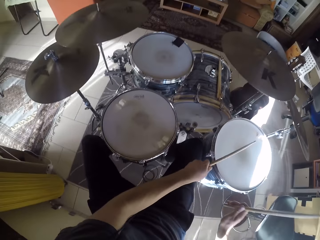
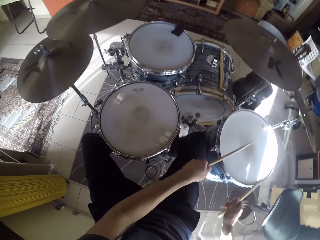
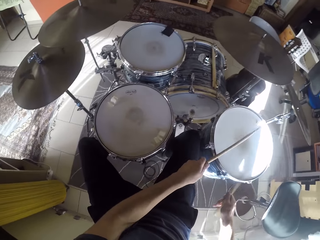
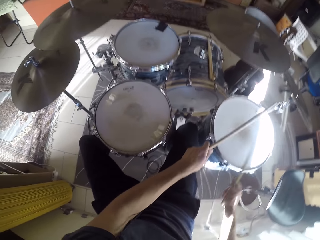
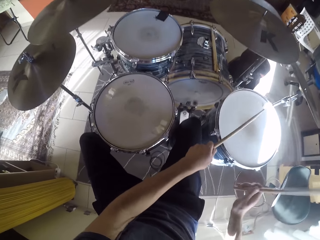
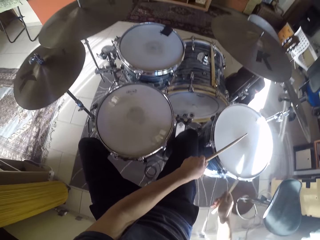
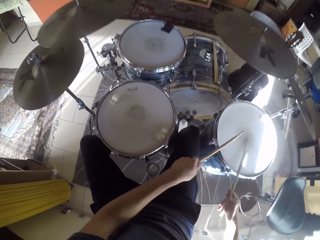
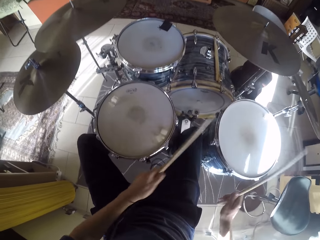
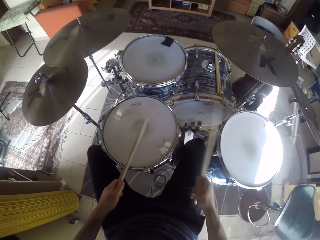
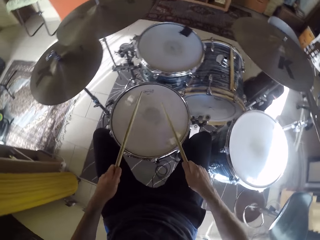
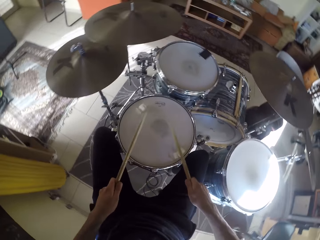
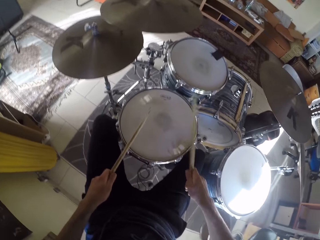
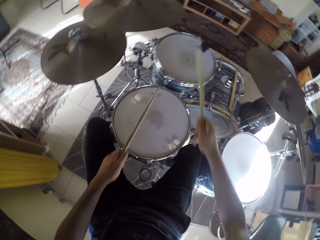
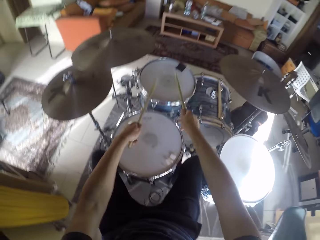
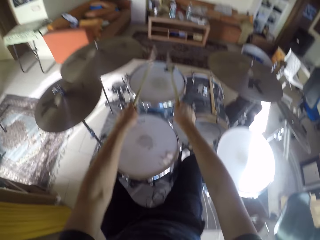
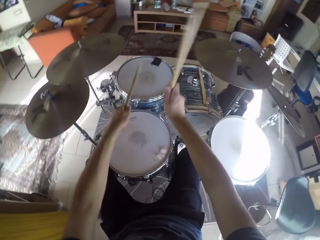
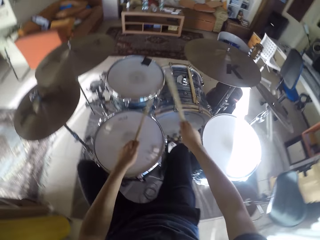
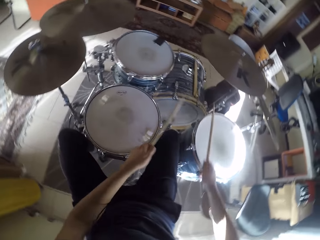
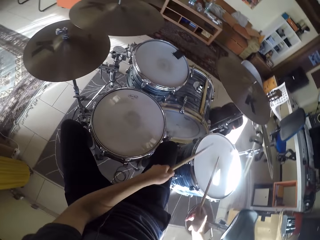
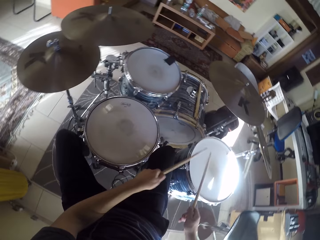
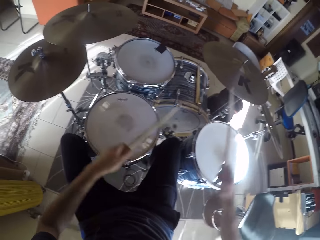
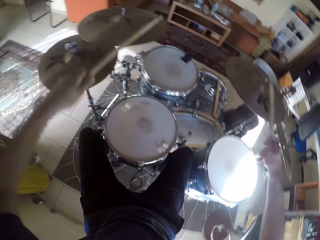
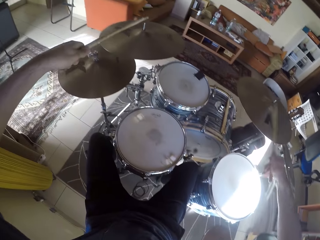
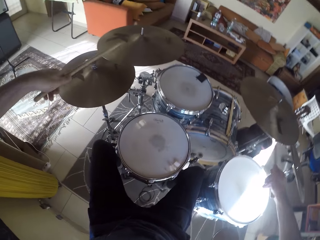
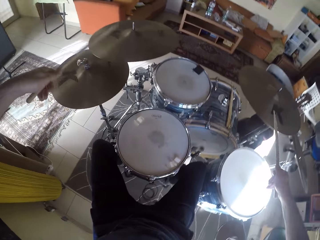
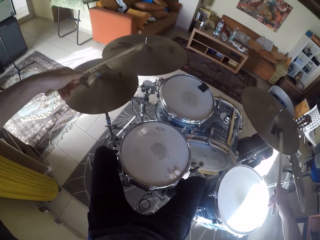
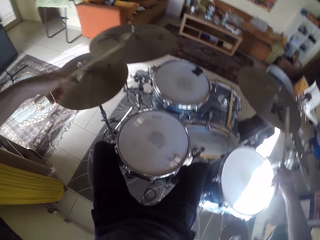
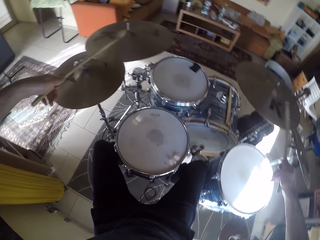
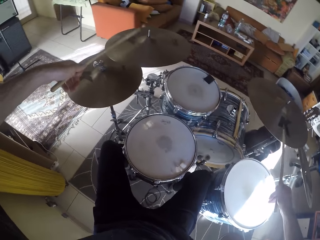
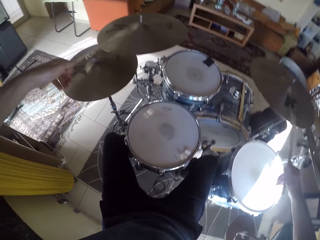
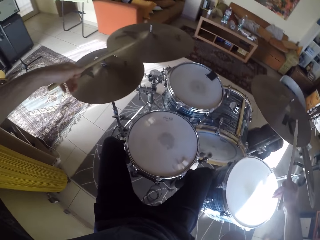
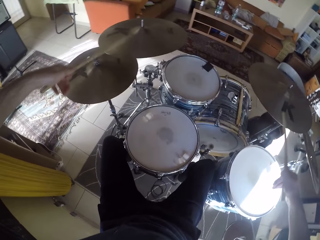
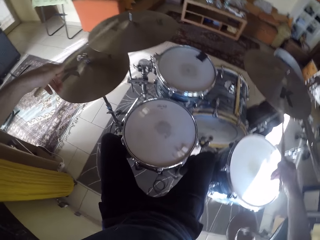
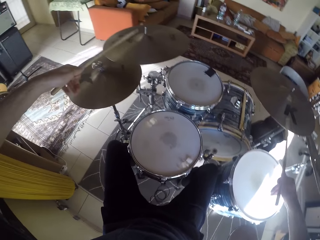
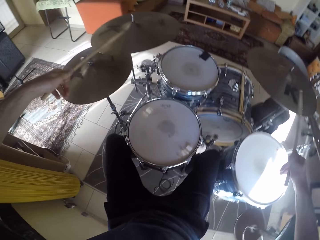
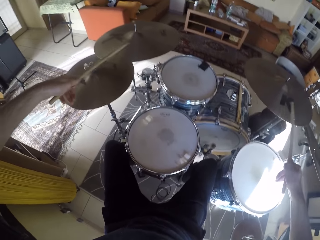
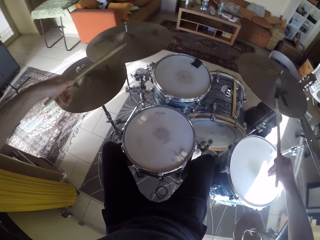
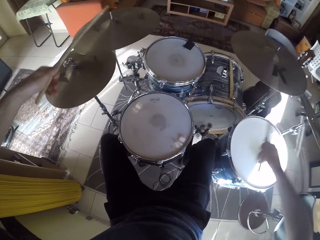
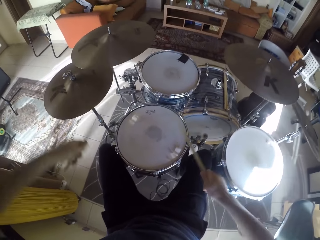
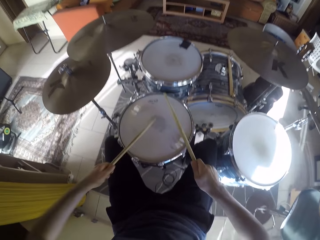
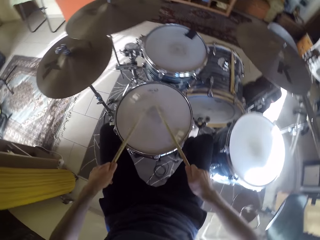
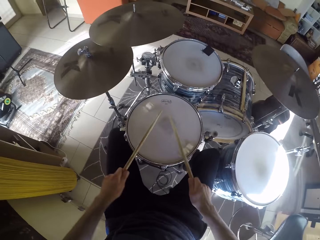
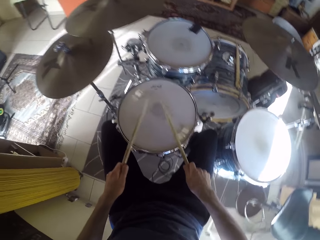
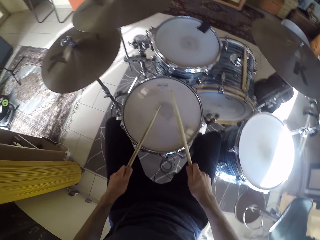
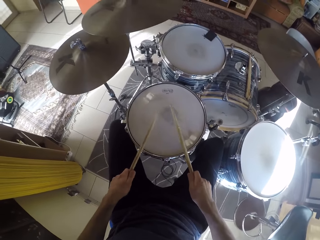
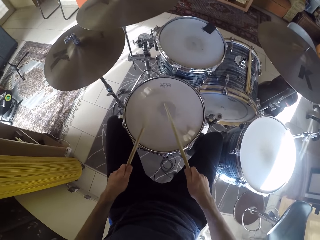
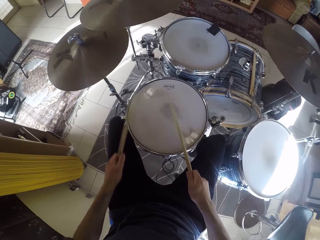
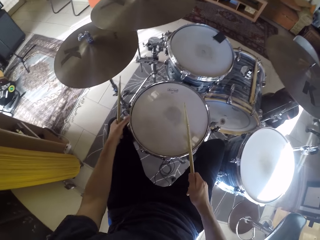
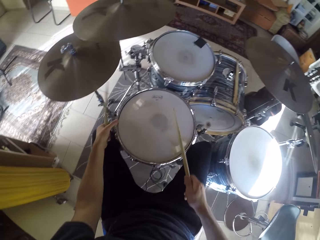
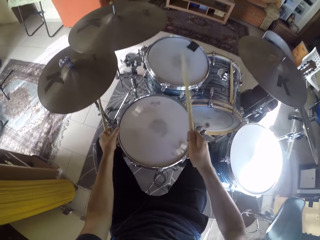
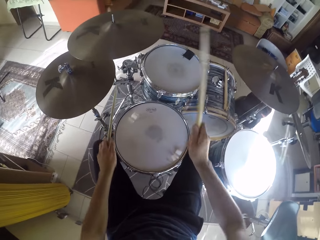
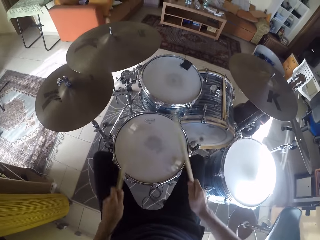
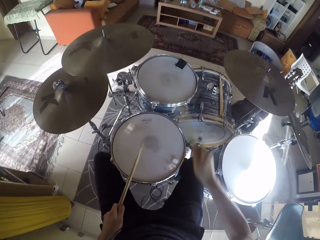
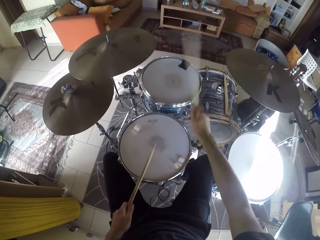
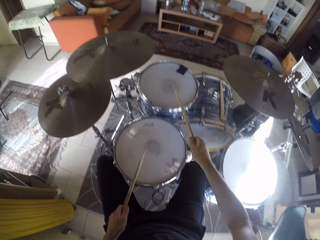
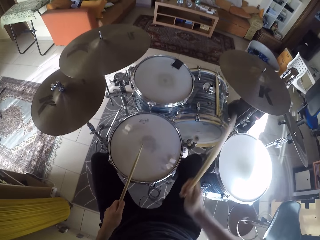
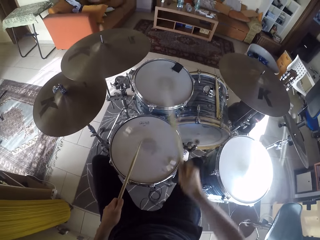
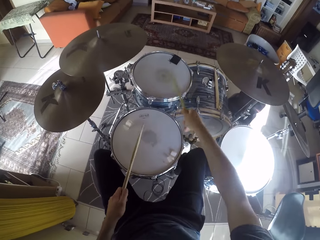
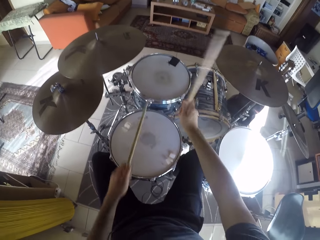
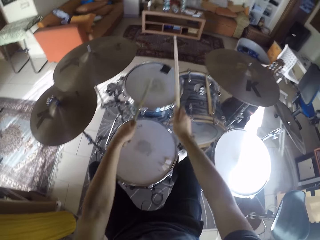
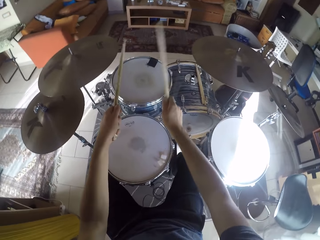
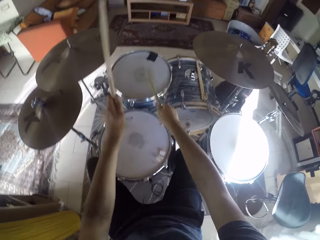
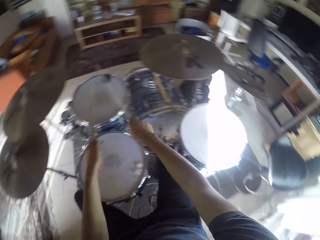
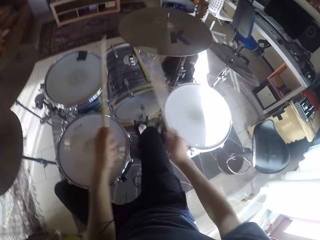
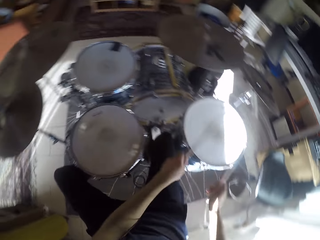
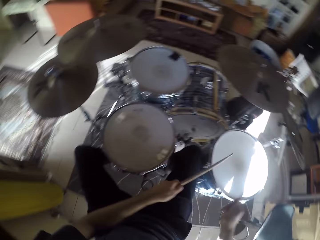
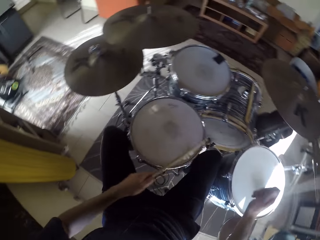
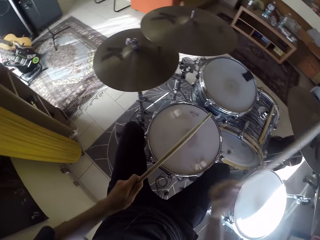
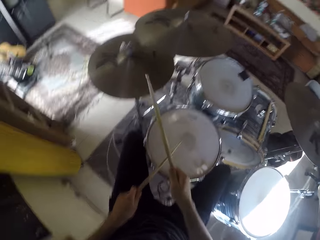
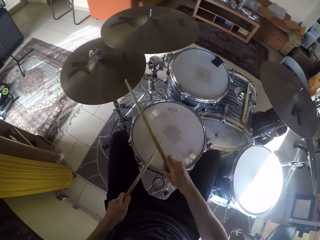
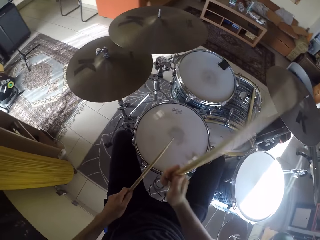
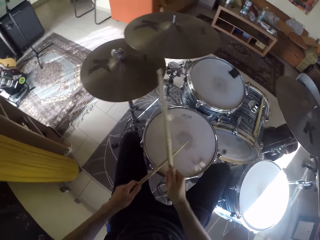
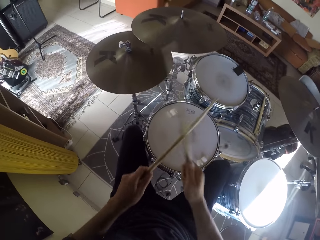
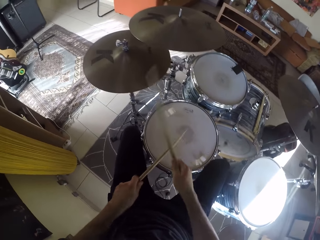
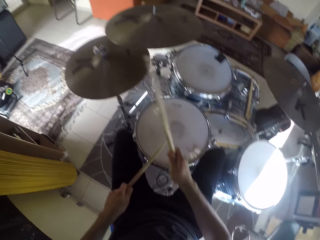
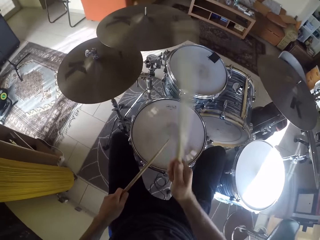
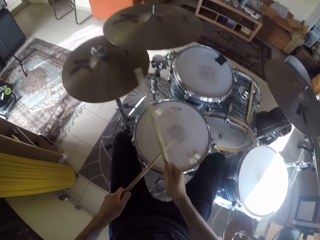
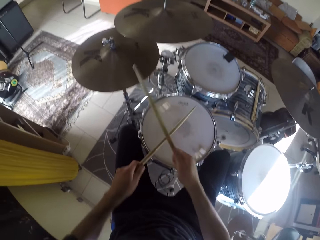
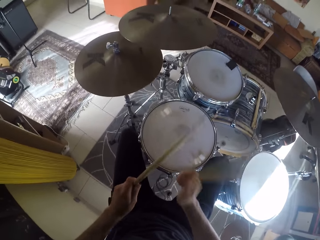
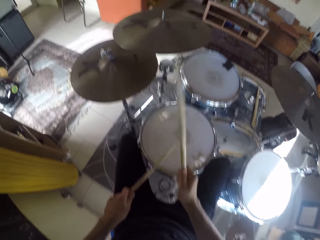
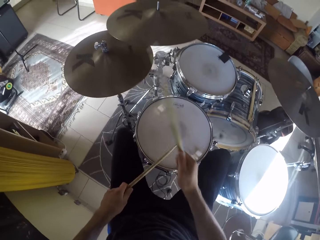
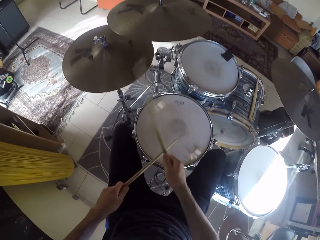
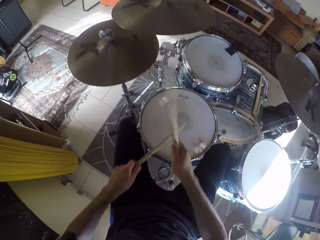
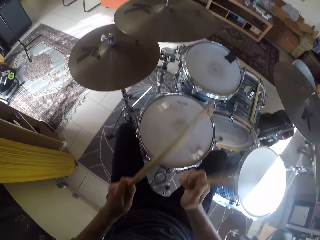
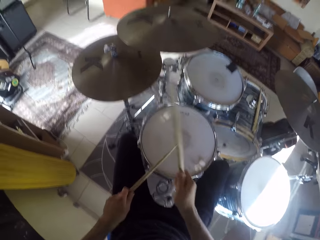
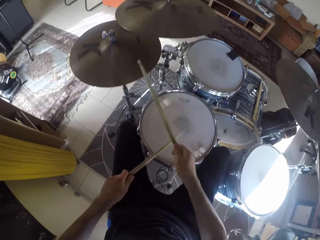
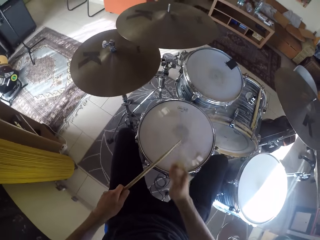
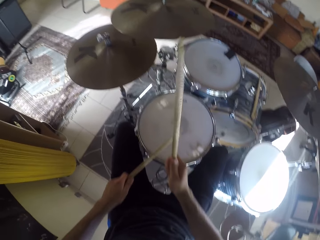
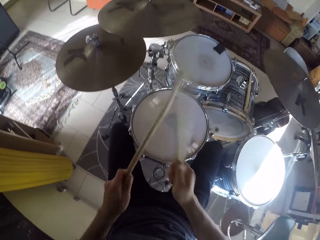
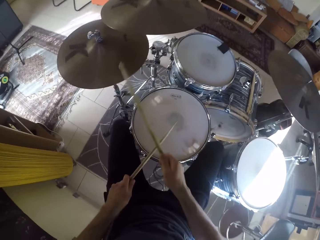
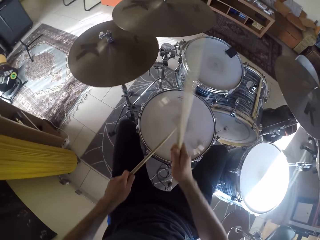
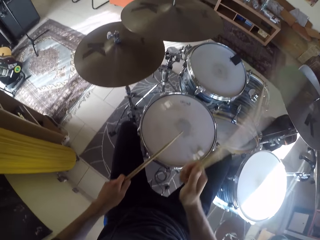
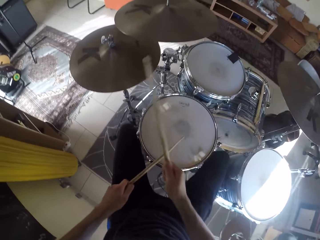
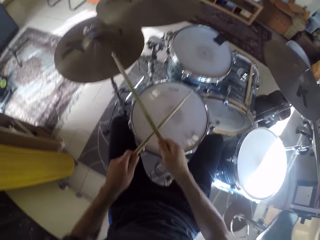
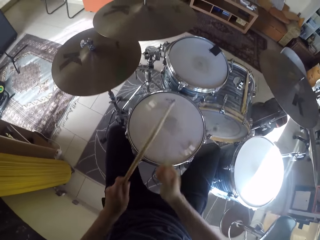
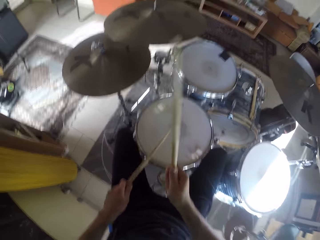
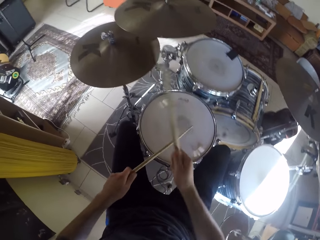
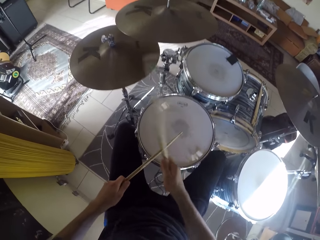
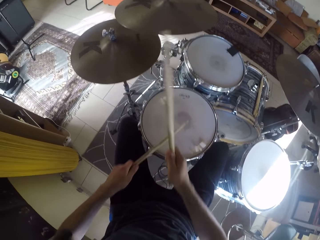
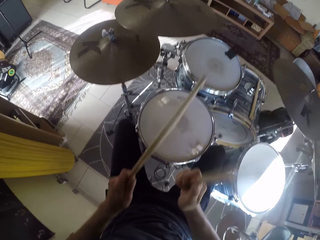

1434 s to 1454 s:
The camera wearer plays the drum set with his right leg together with the drumsticks in his hands. He plays the drum set with the drumsticks in his hands. He holds a drum with his left hand. He plays the drum set with his right leg together with the drumsticks in his hands. He plays the drum set with his legs together with the drumsticks in his hands.

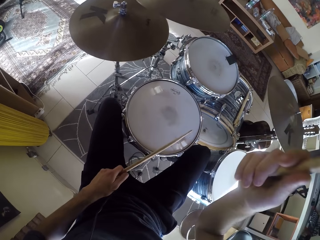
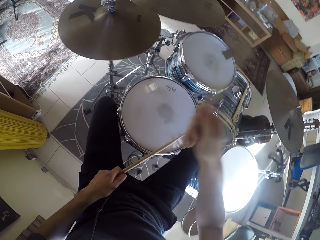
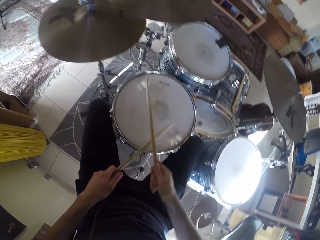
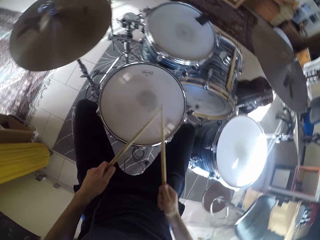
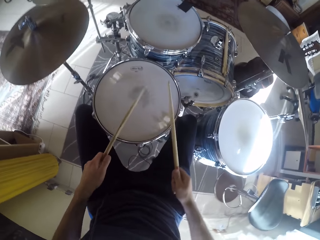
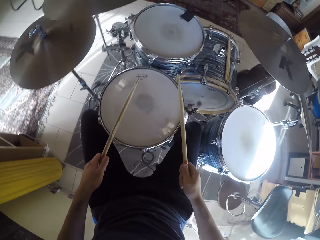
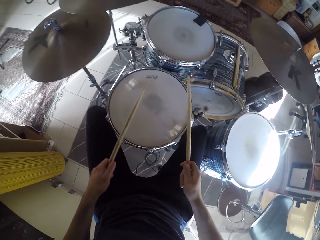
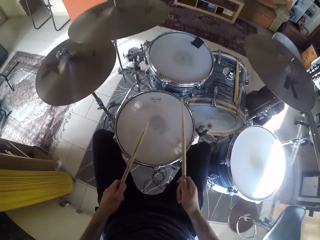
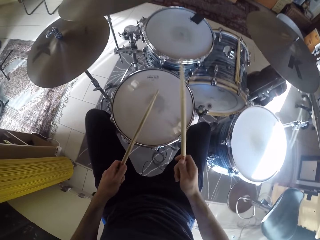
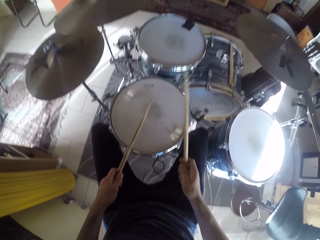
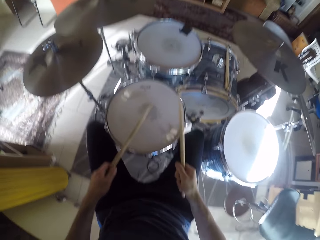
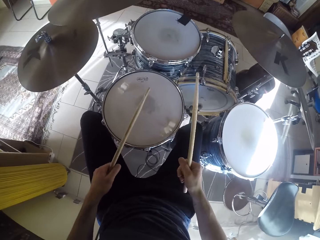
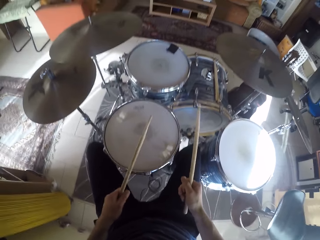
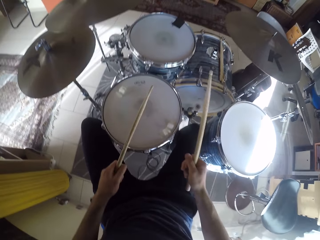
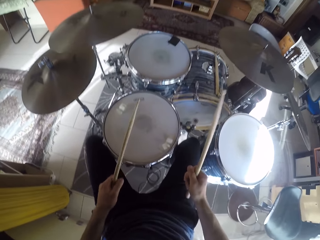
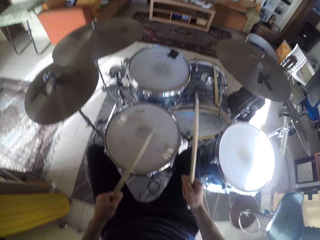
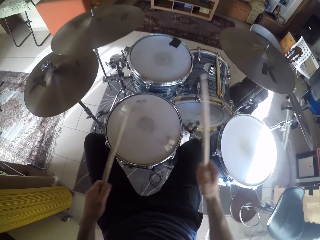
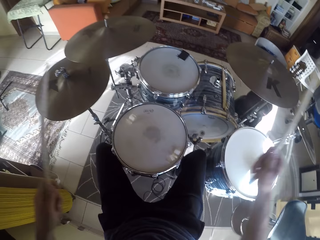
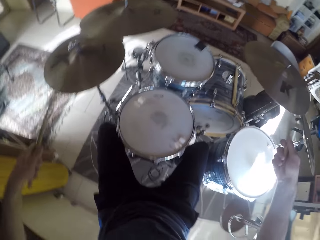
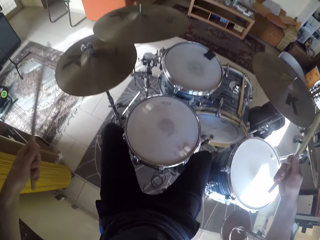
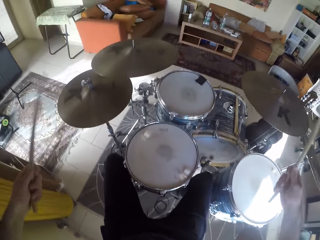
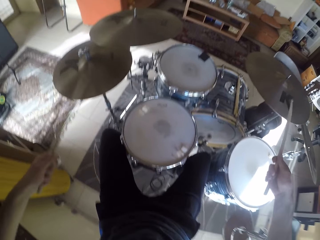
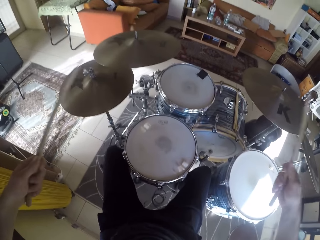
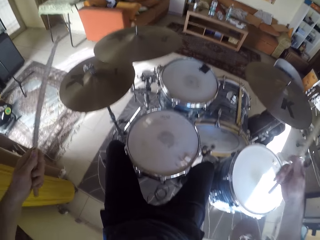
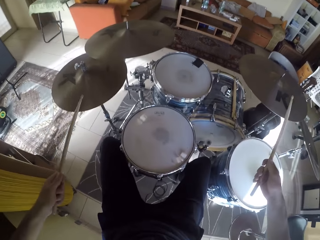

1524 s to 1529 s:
The camera wearer plays the drum set with his left leg.
